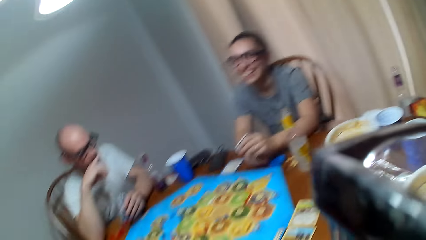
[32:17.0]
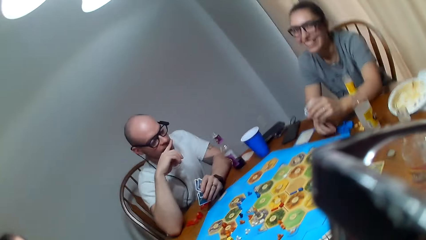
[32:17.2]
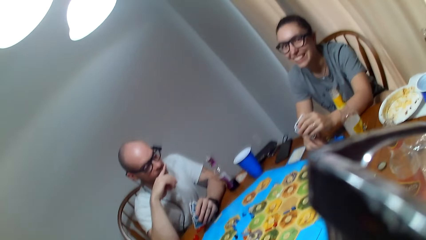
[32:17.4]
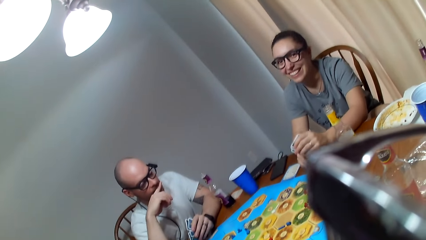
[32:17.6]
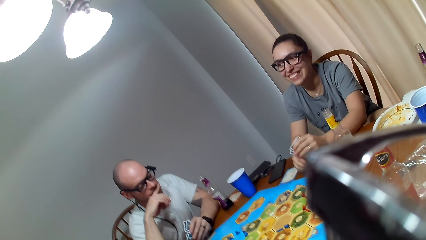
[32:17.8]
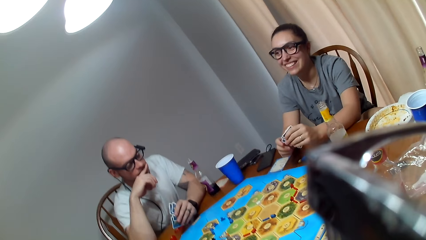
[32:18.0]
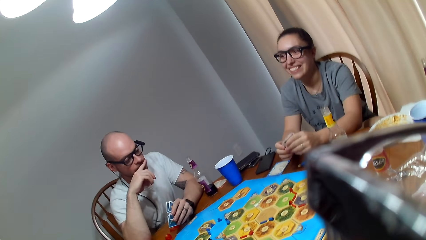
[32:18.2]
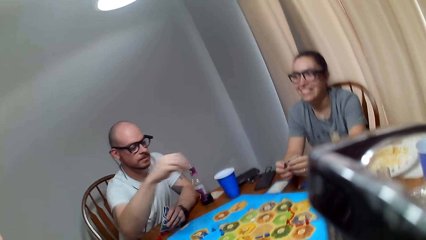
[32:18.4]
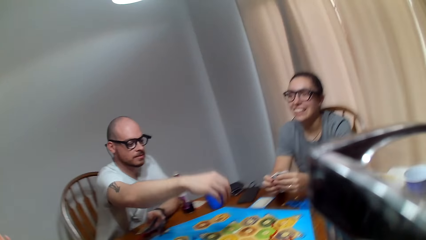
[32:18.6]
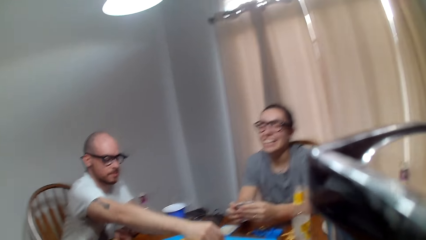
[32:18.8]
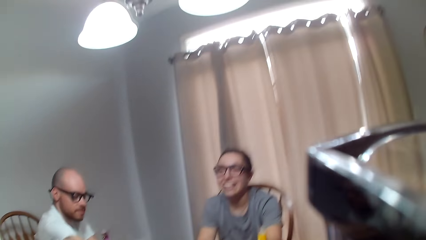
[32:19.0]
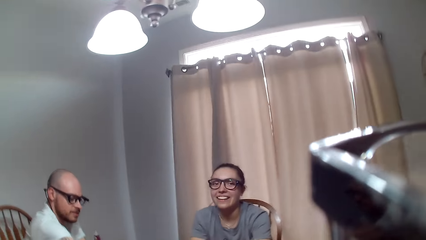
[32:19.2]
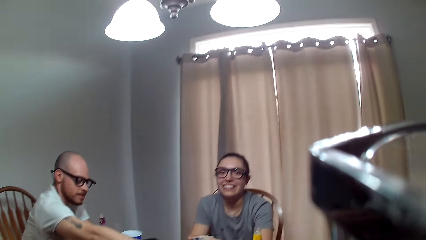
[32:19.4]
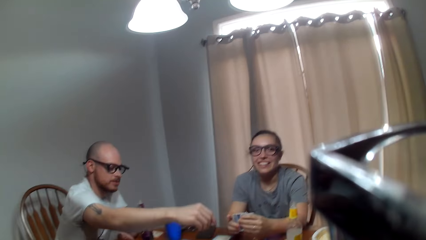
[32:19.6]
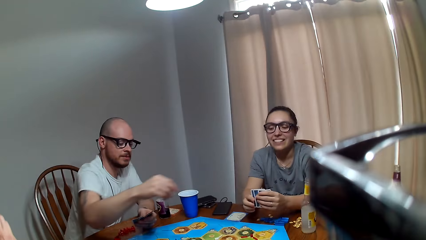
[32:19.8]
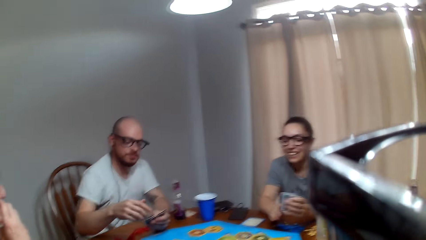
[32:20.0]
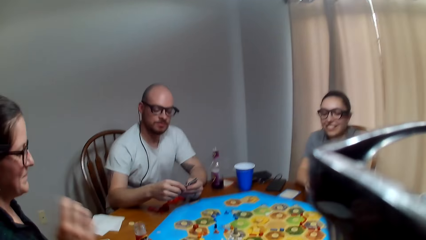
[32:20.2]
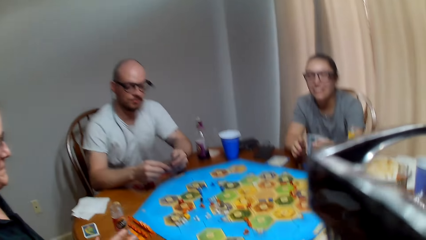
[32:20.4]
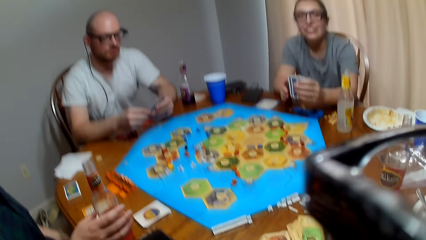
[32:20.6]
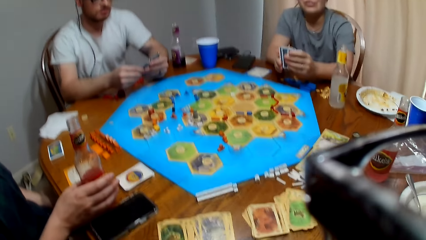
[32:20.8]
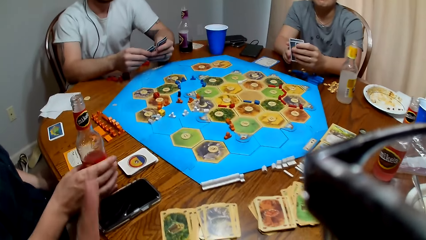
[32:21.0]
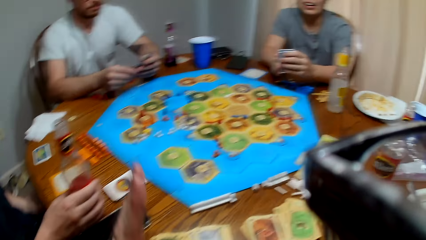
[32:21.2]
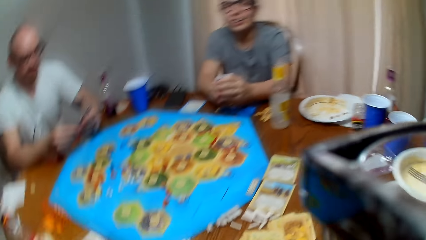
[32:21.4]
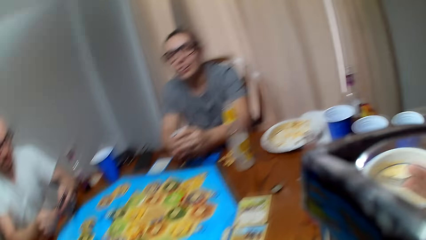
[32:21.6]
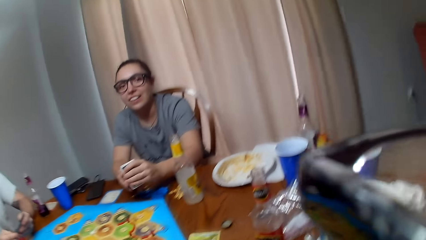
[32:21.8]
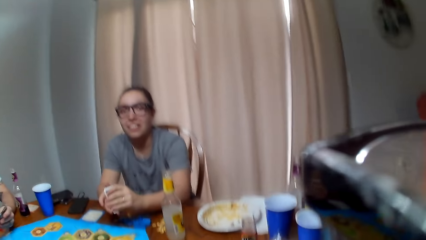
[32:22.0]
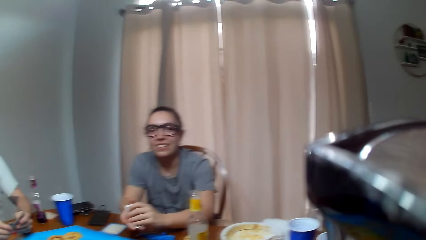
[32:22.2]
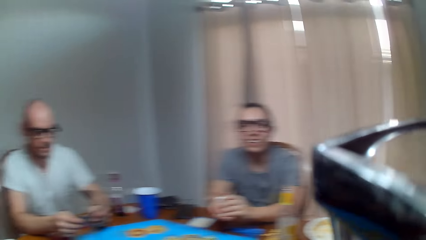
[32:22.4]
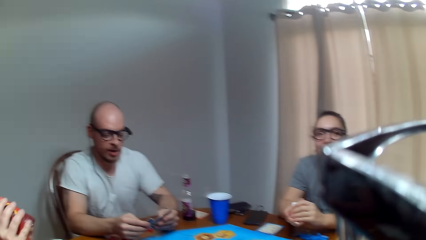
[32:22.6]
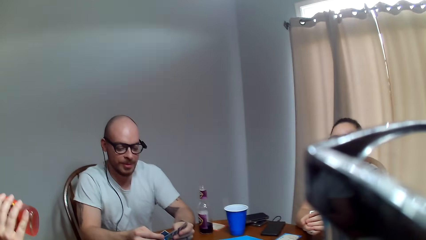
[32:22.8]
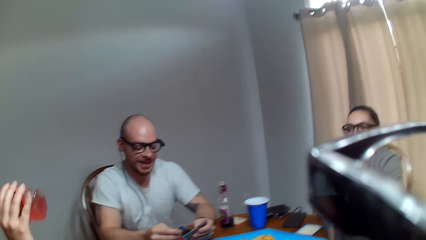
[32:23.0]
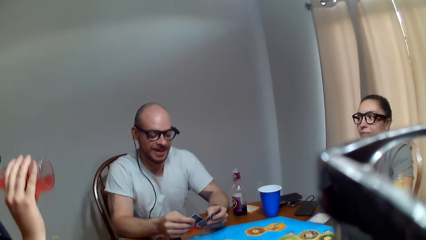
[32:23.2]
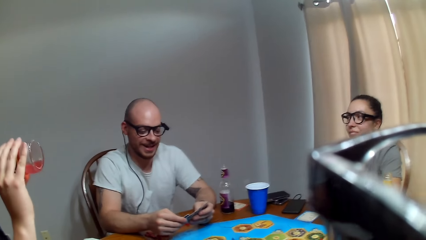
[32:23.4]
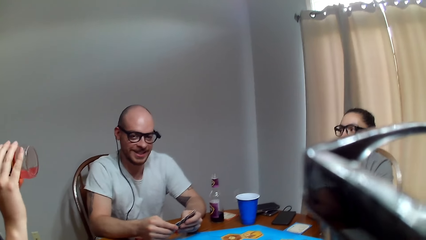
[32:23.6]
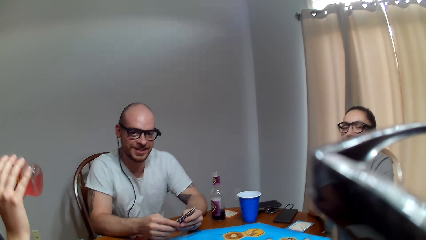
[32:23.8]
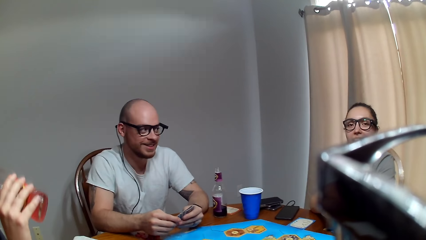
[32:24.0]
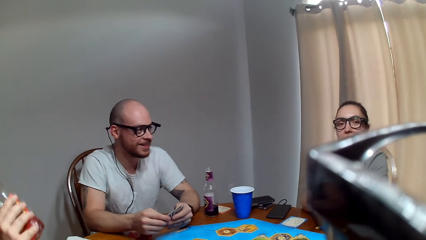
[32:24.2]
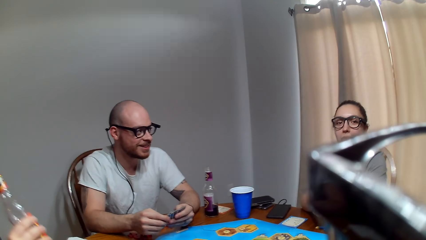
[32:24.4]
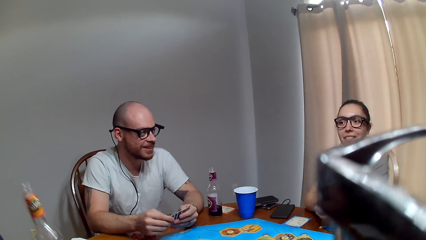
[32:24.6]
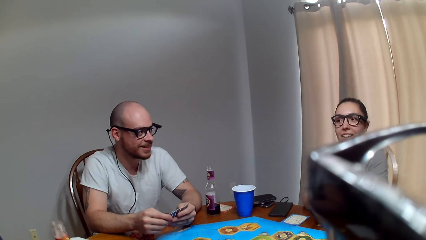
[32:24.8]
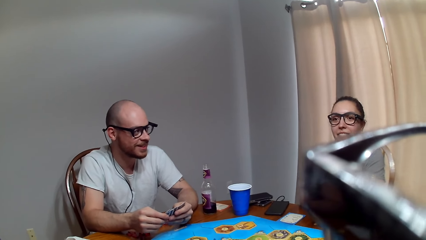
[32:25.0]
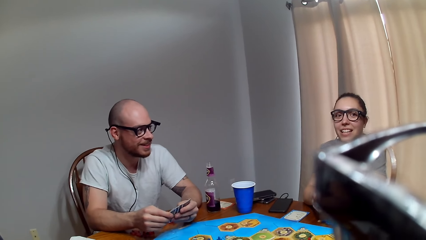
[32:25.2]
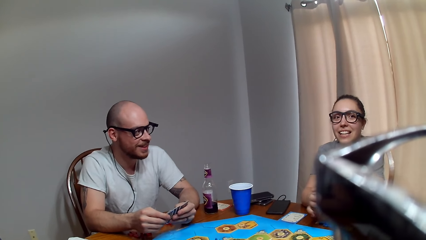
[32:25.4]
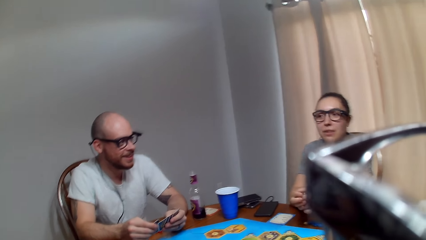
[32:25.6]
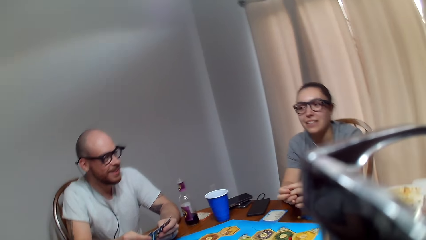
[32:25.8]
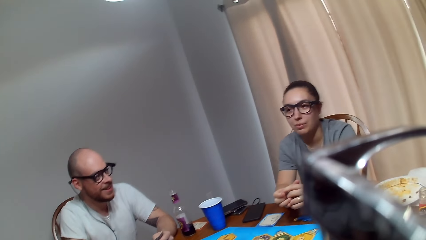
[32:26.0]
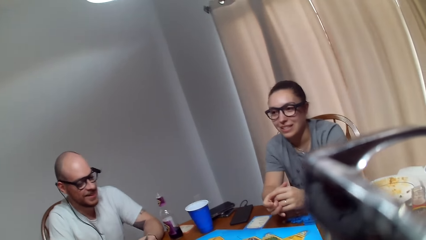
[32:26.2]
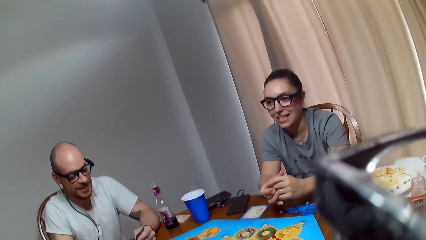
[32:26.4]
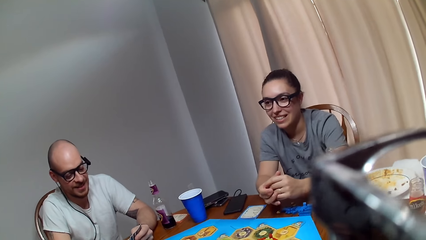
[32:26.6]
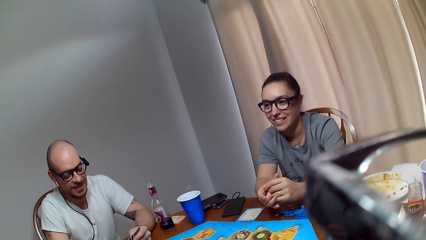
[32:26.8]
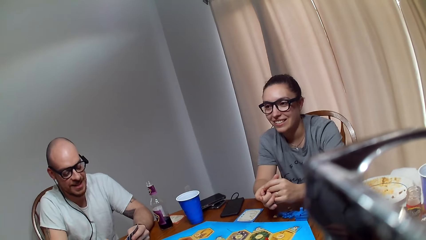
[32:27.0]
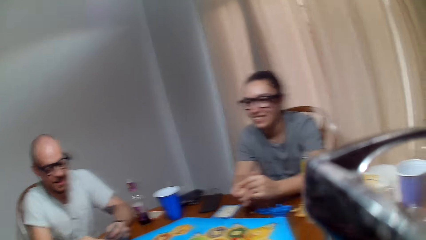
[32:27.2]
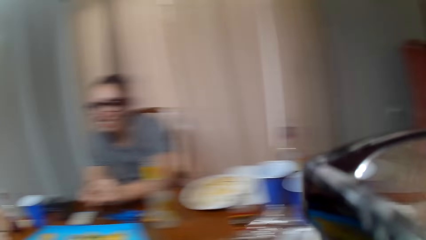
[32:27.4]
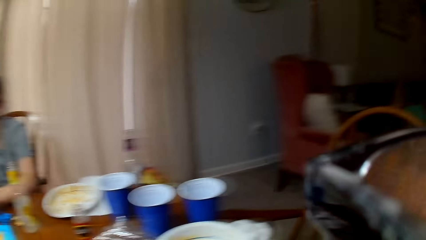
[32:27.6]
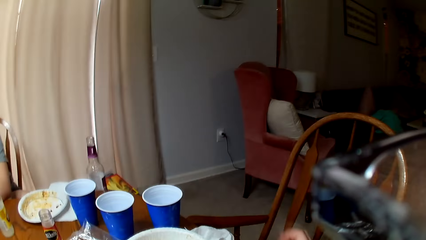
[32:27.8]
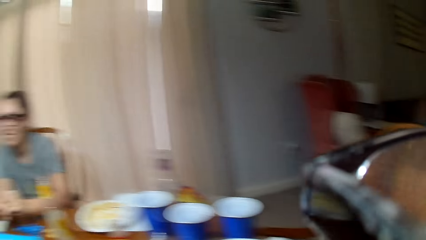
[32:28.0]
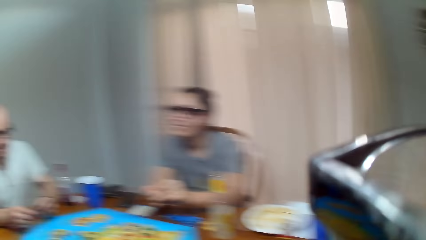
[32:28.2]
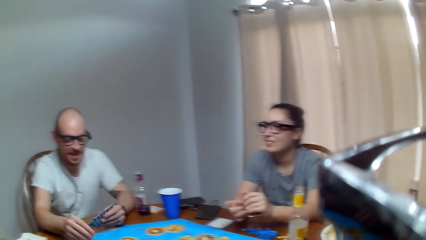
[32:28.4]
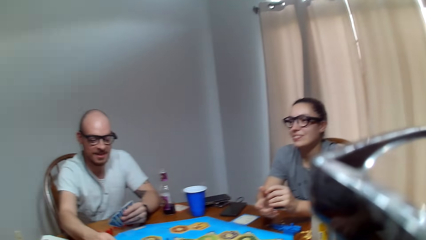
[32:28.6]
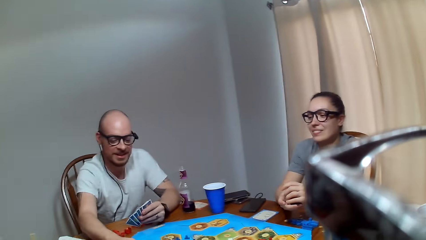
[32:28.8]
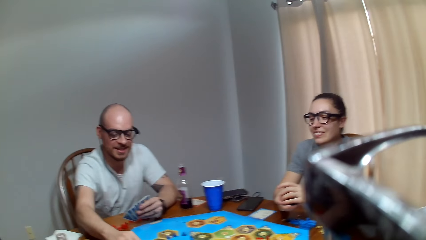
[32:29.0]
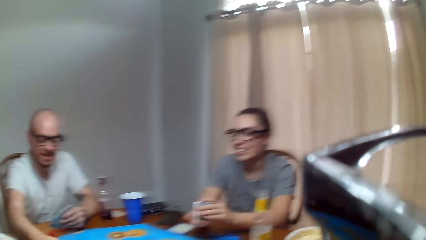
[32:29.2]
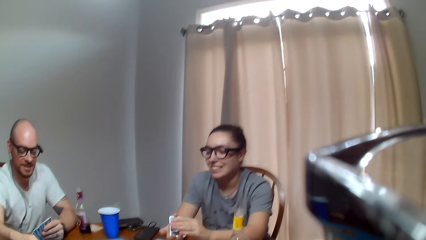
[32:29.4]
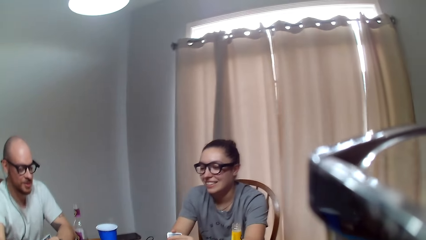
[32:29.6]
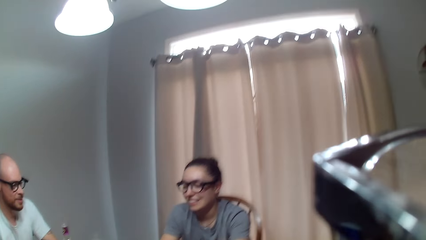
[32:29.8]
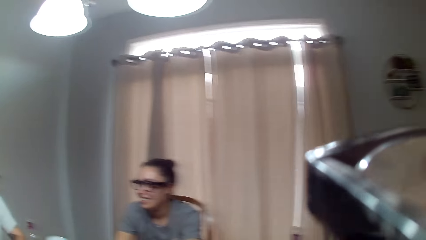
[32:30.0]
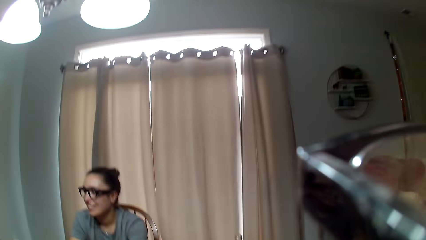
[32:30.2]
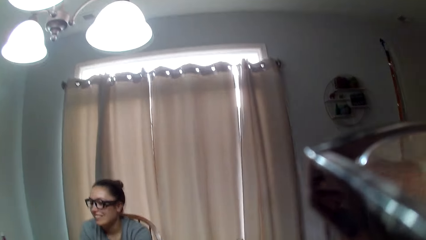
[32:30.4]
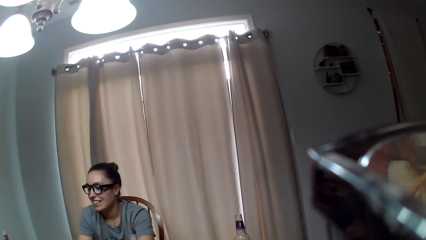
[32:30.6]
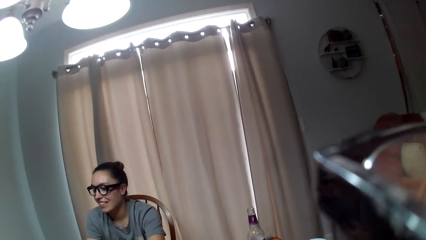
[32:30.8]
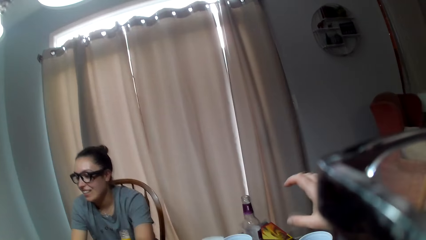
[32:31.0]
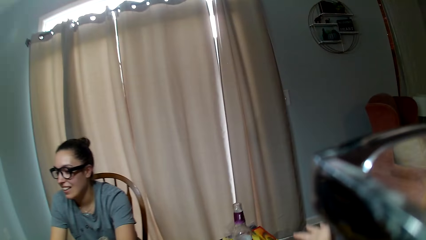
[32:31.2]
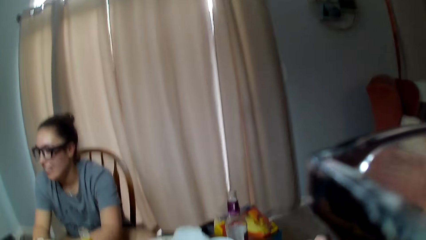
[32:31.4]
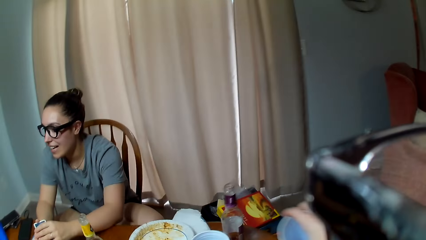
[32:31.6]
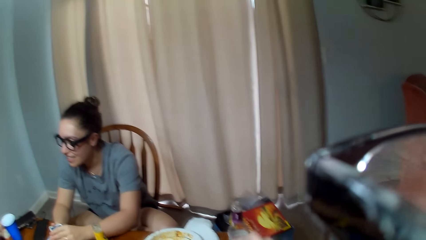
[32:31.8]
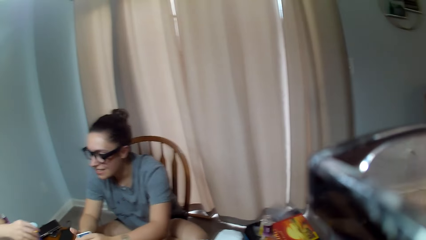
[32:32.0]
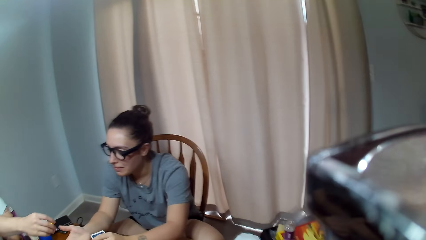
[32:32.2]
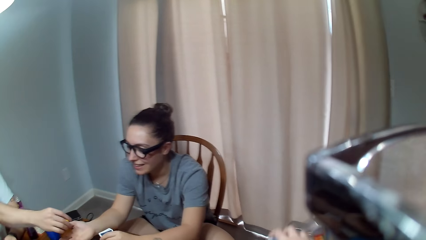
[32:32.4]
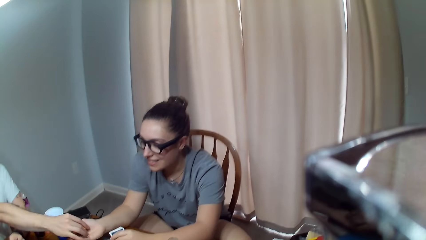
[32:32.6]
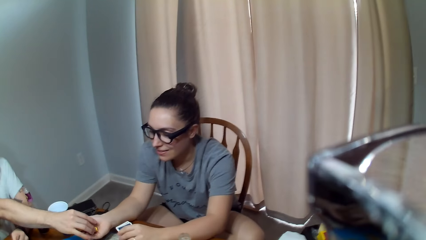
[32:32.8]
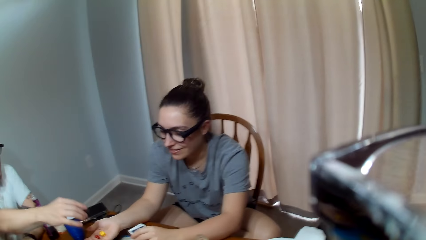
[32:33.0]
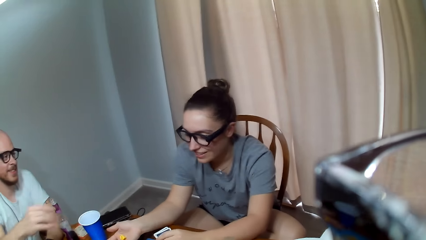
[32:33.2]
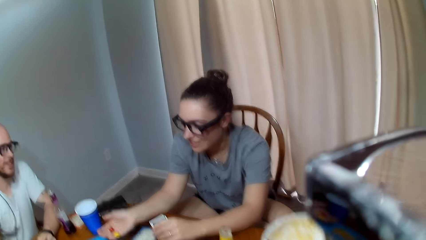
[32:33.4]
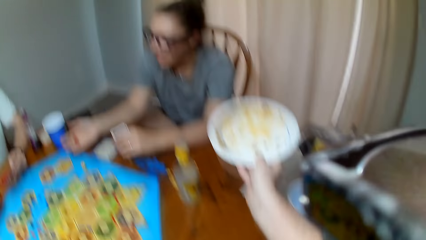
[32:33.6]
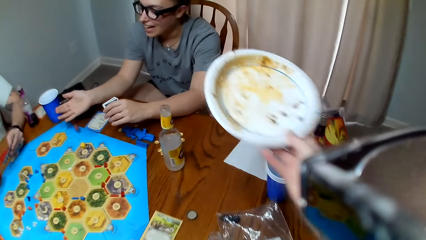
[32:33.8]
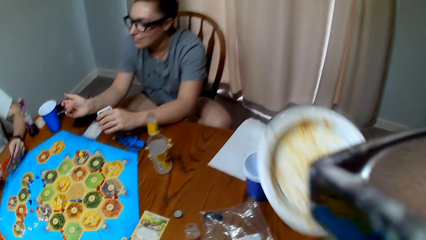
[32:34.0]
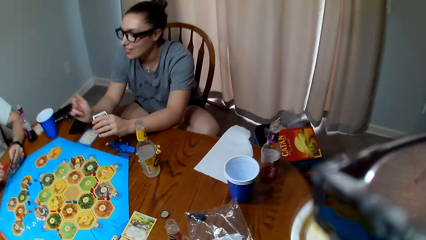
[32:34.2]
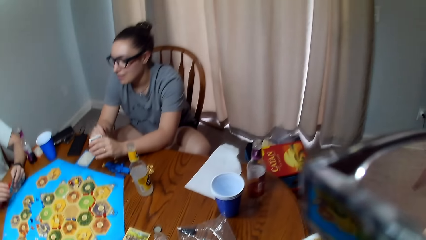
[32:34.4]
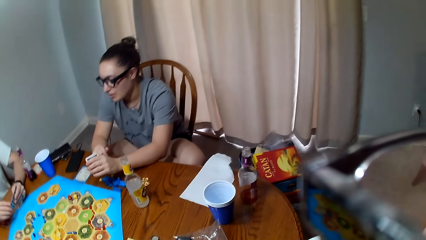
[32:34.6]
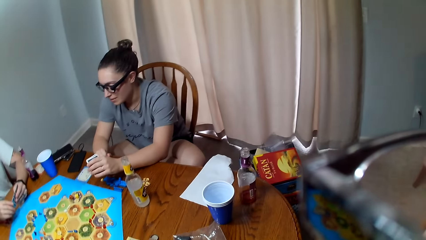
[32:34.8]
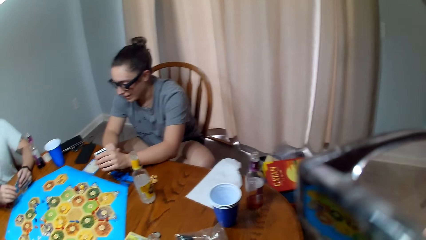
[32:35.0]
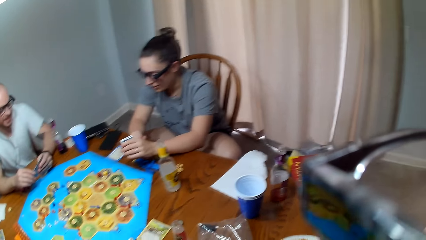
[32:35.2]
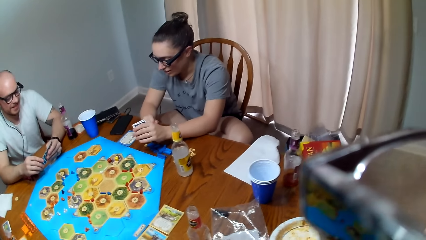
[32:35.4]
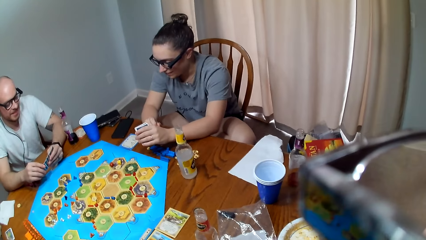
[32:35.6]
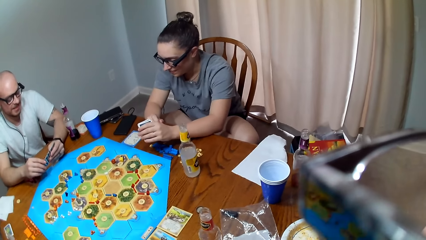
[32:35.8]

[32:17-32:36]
The camera wearer responds to a woman. A man stretches out his hand on the board. The camera wearer converses. Another woman holds the bottle of juice. The first woman speaks to the camera wearer. The man makes a remark. The other woman takes juice and drinks her beverage. The first woman speaks to the camera wearer. The camera wearer makes a sound. The man speaks to the first woman. The camera wearer collects the cups on the table. The first woman talks to the man. The man hands the first woman the dice. The camera wearer picks up the plate. The first woman rolls the dice and speaks to the man. The camera wearer sings.
